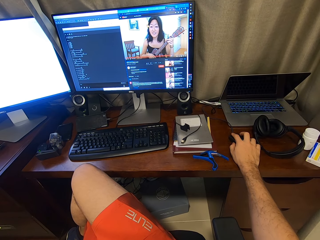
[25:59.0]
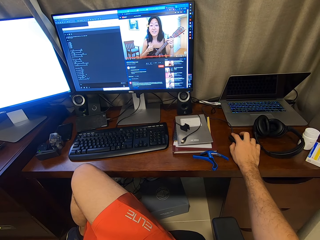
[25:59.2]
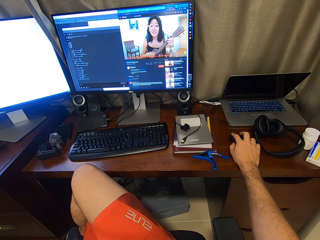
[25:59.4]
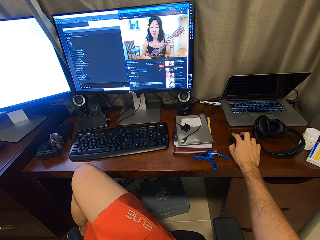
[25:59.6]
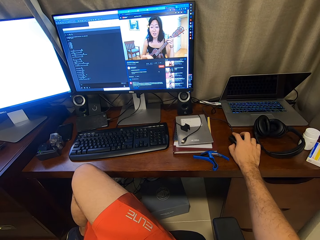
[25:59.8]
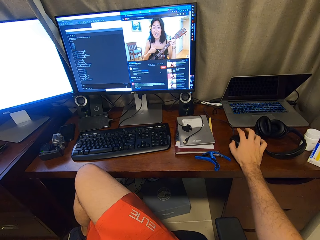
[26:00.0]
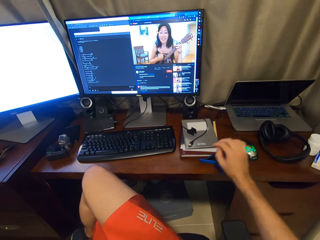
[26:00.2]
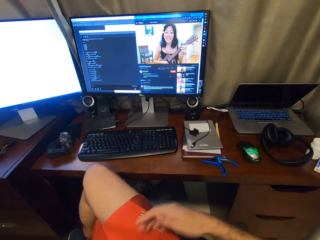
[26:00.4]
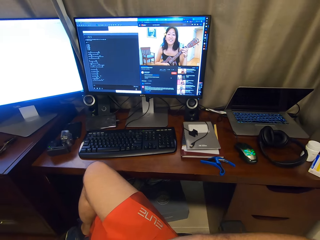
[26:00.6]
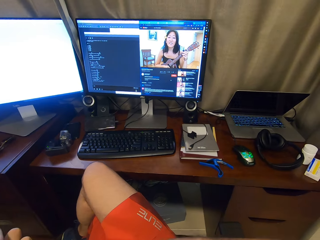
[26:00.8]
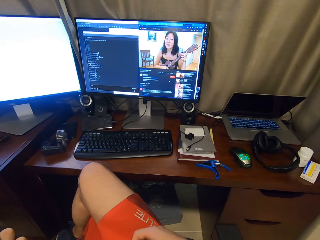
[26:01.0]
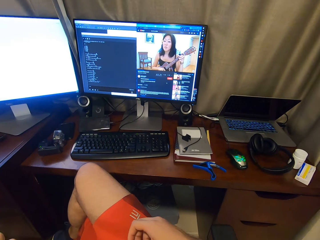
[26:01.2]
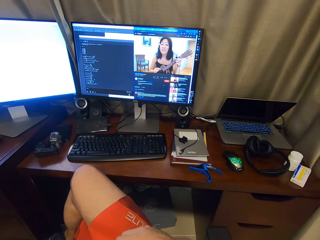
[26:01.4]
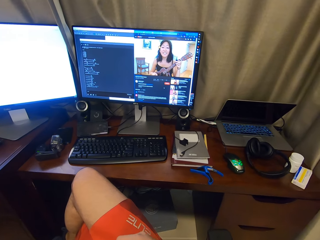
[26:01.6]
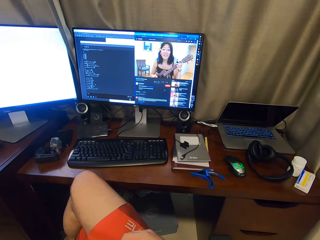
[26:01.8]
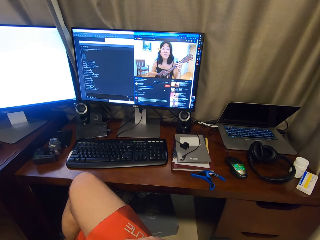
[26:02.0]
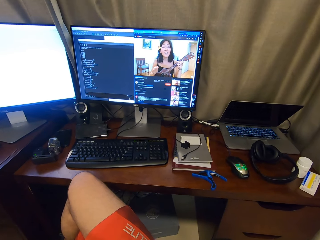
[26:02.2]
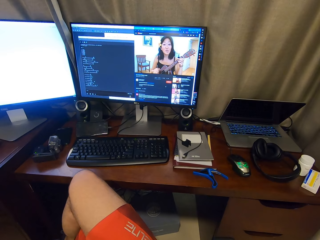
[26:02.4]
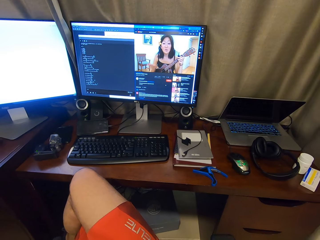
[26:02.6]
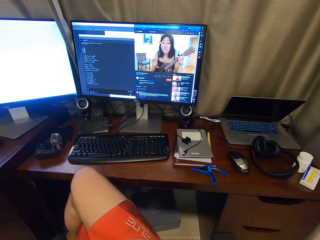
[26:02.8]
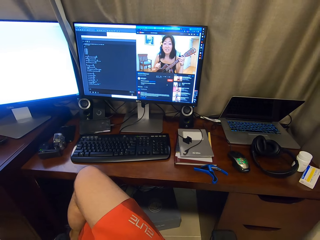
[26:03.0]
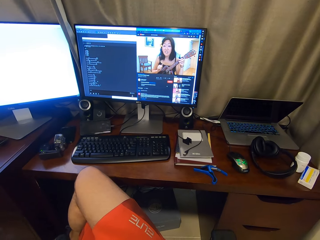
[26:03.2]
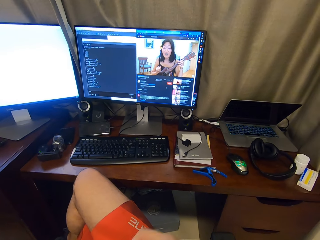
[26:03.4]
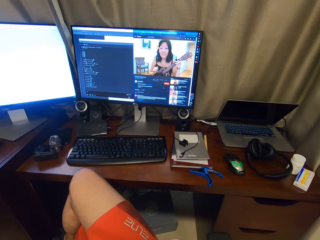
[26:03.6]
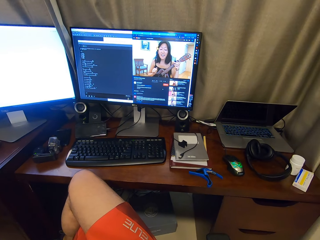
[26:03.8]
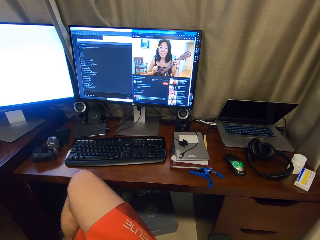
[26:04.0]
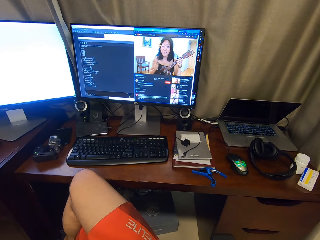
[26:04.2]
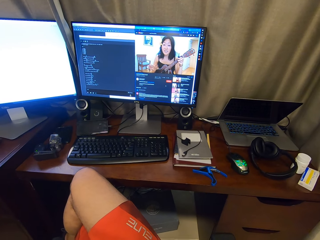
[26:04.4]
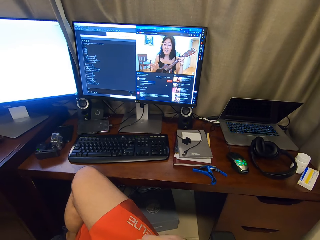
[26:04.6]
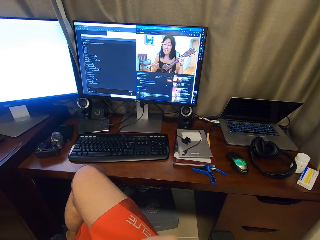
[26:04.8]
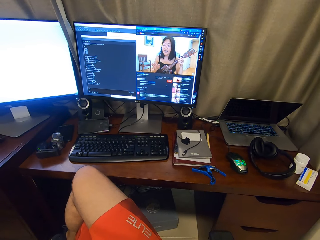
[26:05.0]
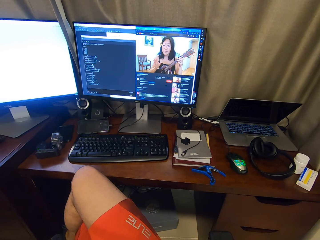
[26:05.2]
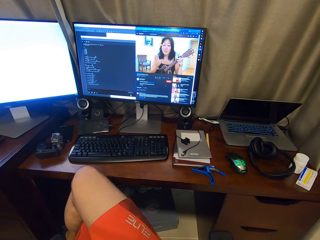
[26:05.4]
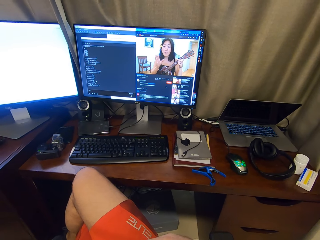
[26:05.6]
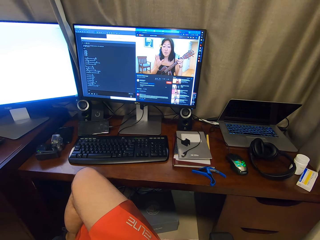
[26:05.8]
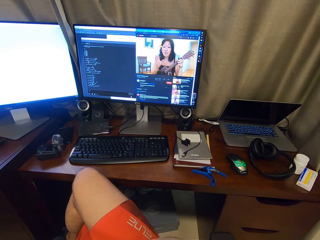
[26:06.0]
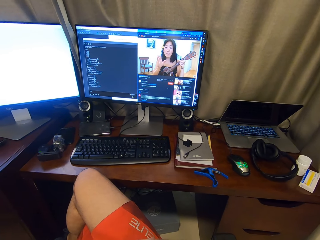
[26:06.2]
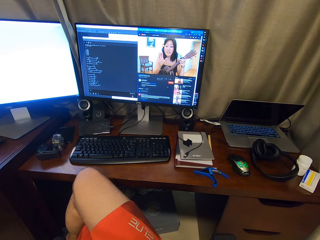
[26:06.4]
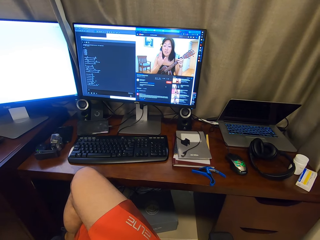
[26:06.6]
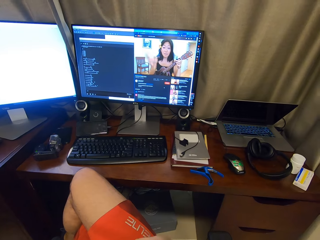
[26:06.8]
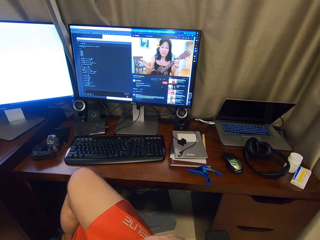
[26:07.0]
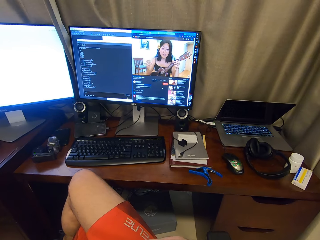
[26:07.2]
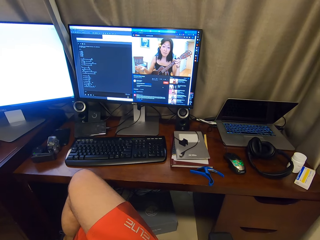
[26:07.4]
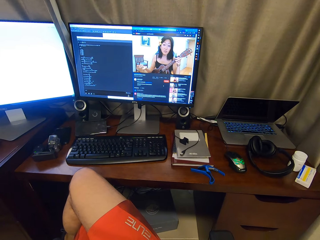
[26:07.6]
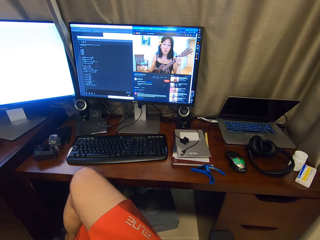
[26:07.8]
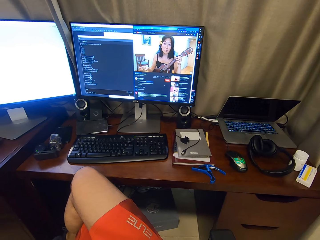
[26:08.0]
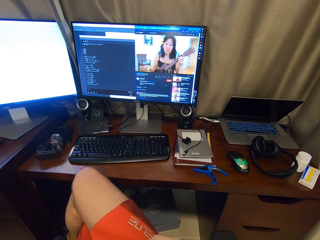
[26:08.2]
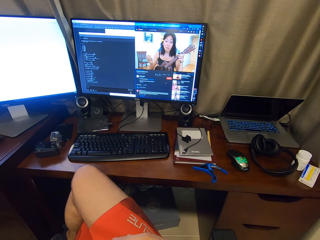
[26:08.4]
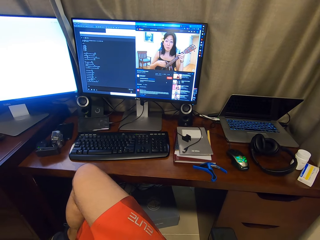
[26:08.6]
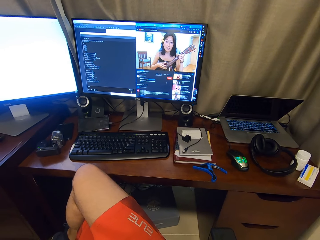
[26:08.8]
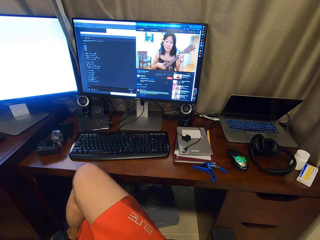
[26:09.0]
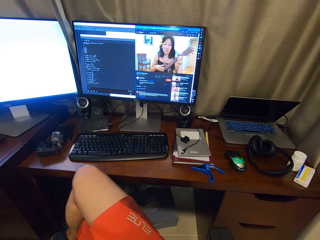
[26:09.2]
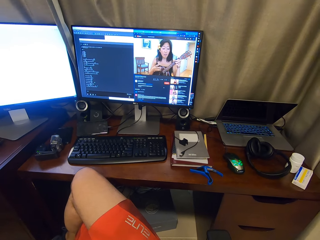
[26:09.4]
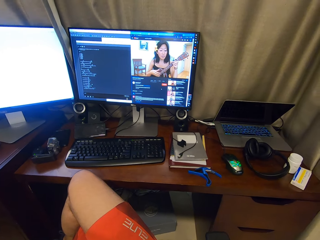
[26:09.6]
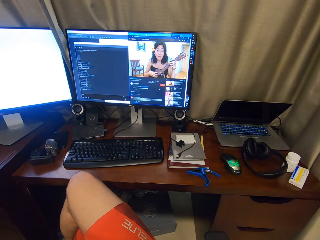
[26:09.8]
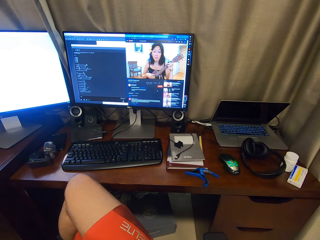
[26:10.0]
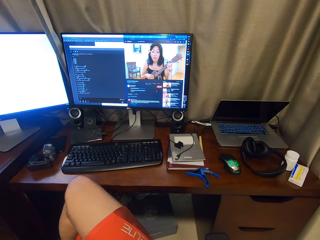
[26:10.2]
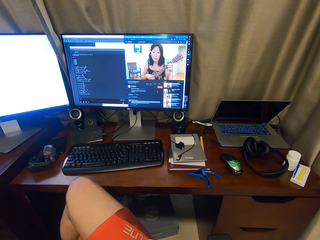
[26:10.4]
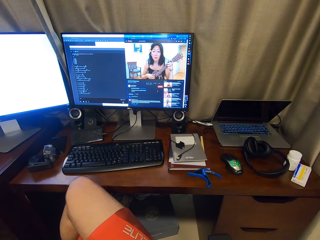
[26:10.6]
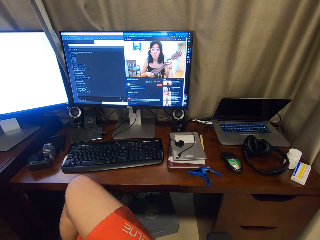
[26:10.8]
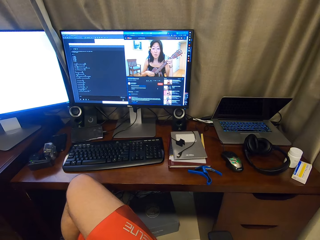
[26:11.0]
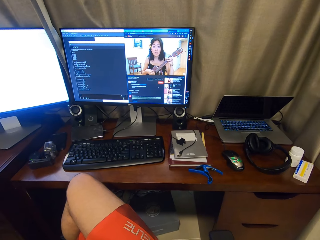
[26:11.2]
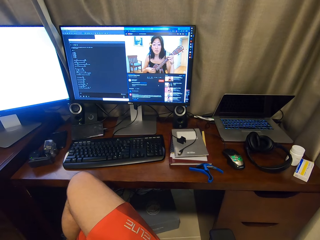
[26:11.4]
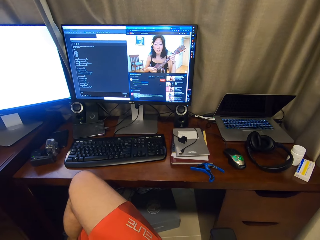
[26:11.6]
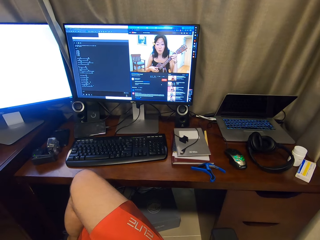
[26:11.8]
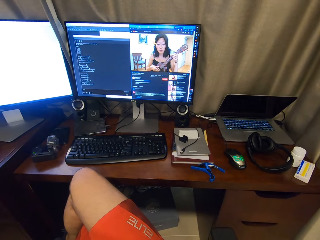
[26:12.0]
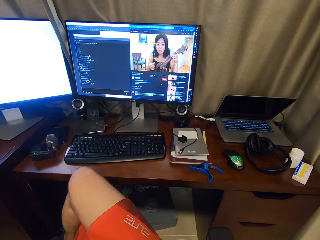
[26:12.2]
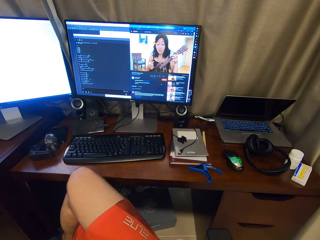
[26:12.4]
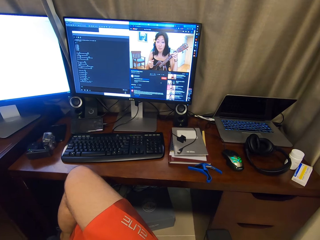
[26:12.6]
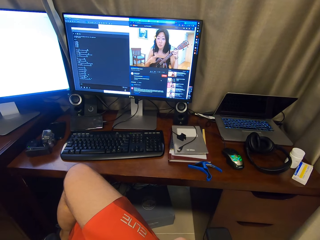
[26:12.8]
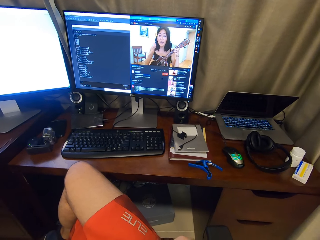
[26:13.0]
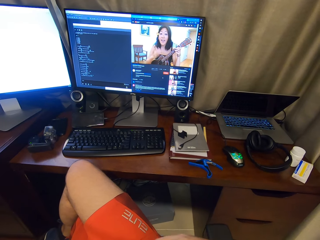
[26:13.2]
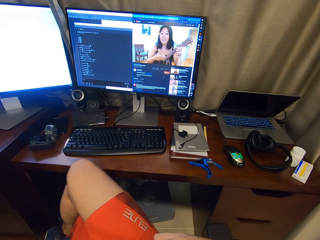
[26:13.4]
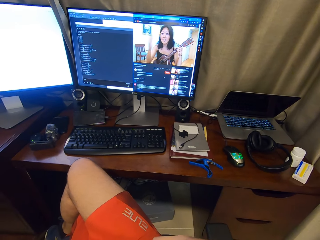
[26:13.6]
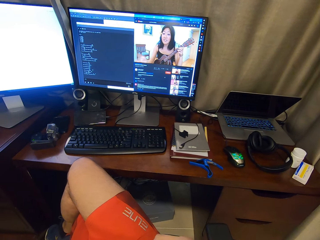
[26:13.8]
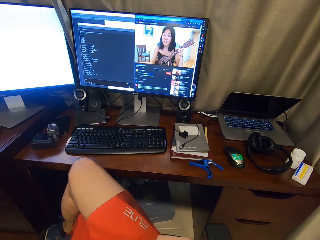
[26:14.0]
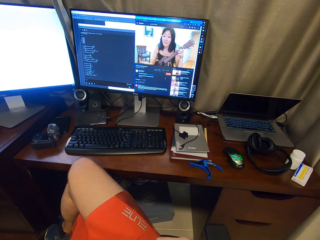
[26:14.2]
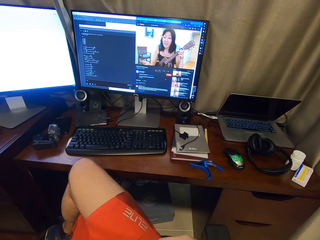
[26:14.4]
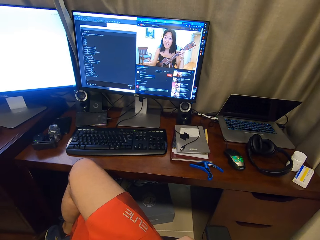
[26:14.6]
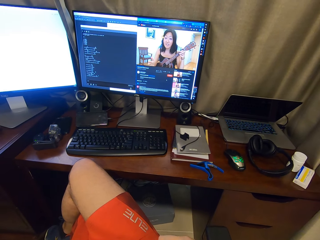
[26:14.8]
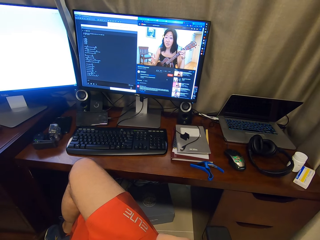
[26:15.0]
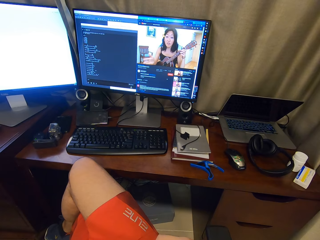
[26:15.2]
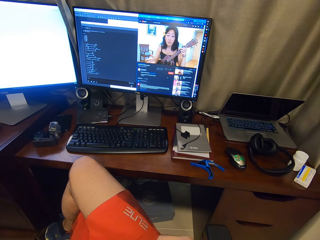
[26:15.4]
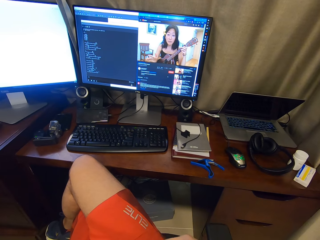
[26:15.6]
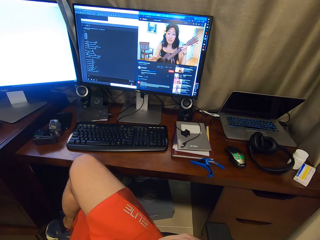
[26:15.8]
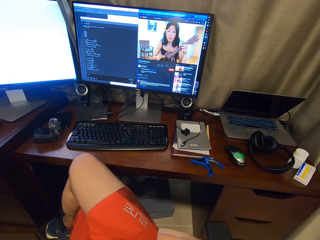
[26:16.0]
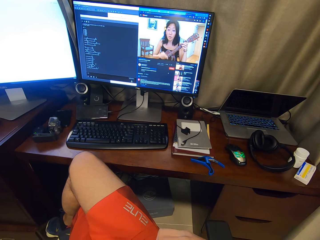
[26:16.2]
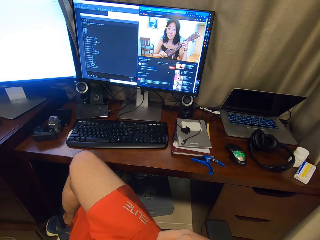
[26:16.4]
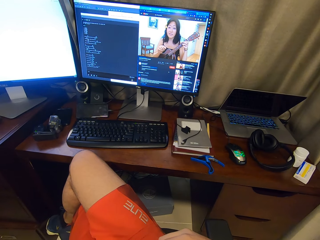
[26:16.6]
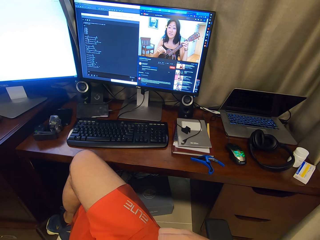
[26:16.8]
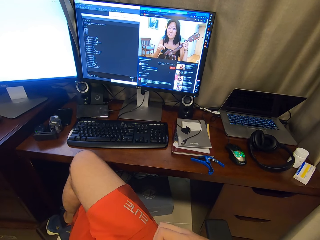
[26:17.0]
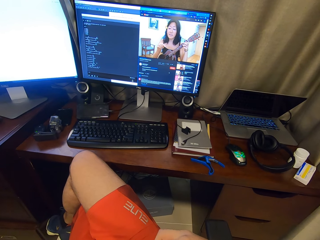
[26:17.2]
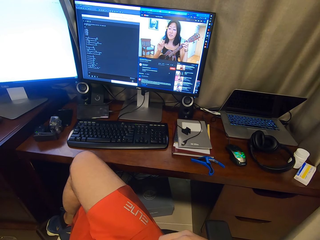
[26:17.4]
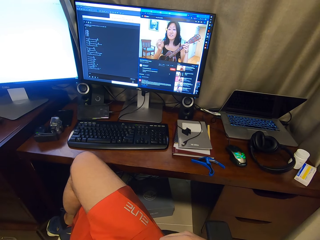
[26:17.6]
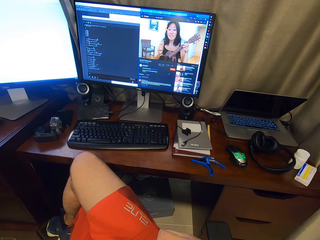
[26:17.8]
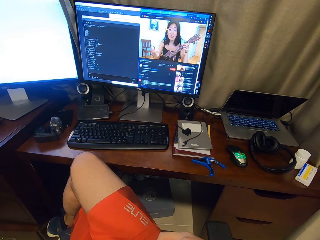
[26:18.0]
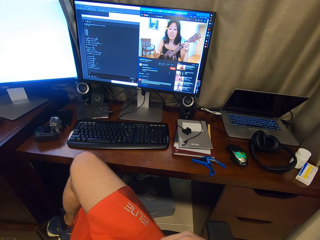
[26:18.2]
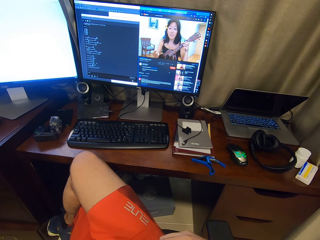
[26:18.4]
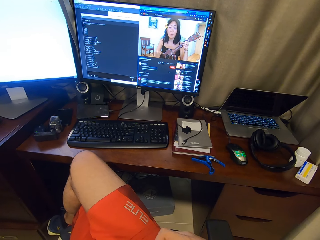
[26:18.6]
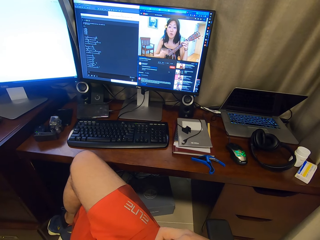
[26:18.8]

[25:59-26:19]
The camera wearer removes their hand from the mouse. They play guitar. They look around. They look around again.
